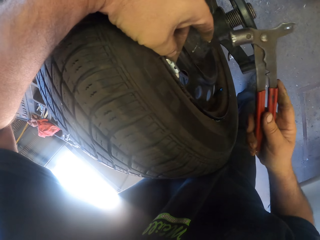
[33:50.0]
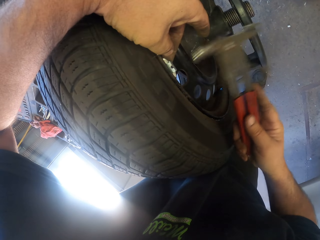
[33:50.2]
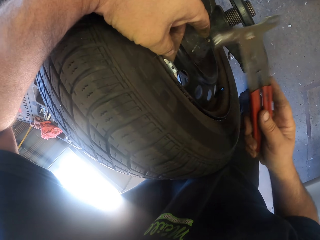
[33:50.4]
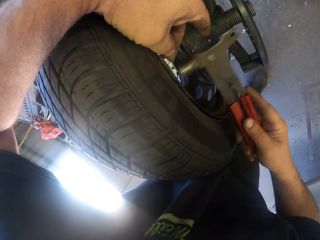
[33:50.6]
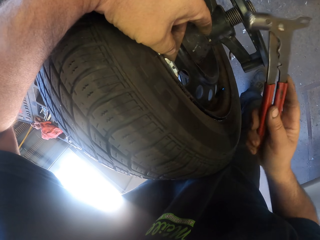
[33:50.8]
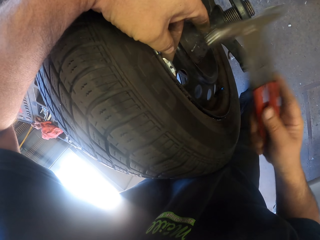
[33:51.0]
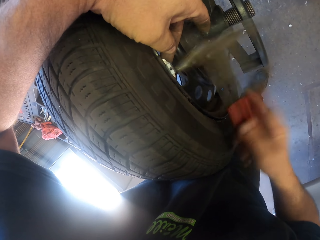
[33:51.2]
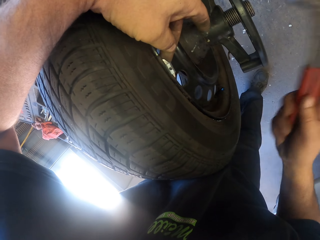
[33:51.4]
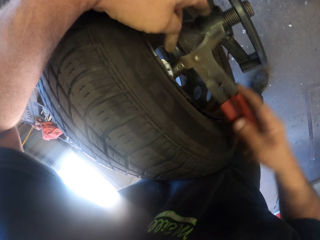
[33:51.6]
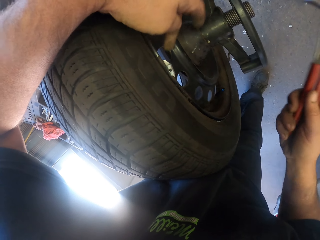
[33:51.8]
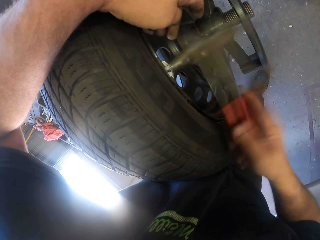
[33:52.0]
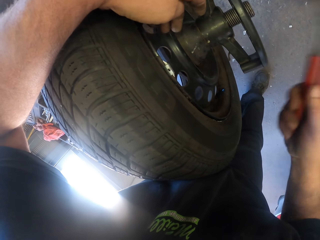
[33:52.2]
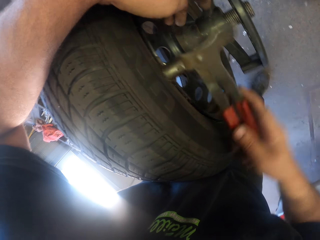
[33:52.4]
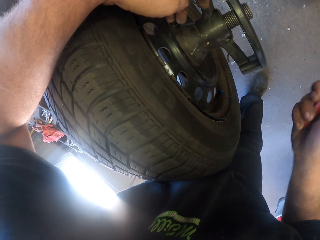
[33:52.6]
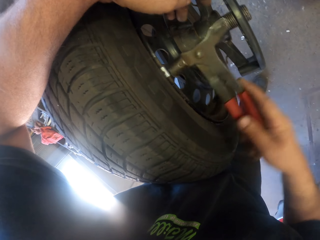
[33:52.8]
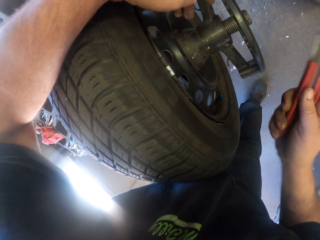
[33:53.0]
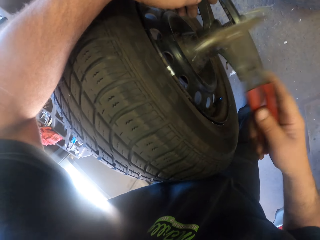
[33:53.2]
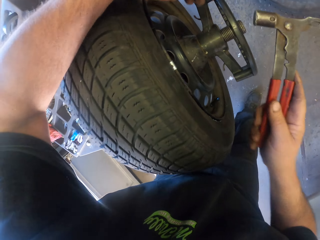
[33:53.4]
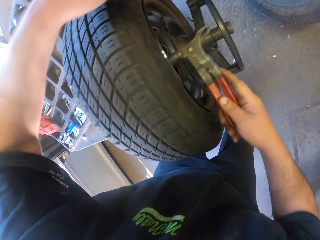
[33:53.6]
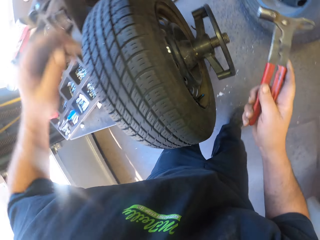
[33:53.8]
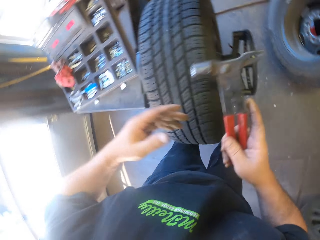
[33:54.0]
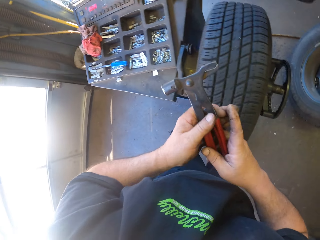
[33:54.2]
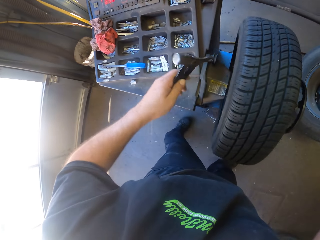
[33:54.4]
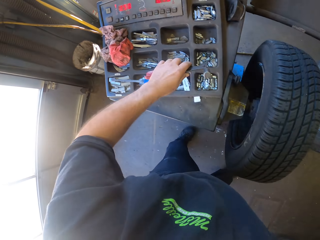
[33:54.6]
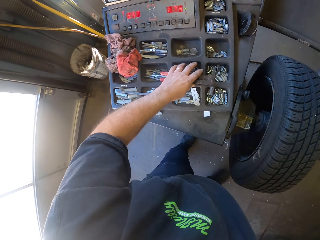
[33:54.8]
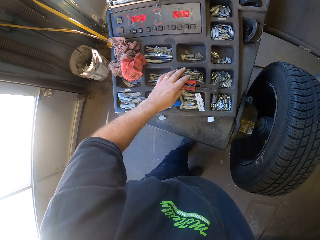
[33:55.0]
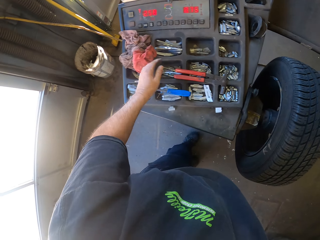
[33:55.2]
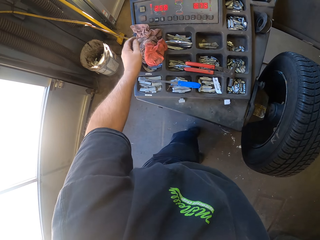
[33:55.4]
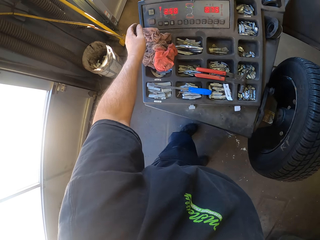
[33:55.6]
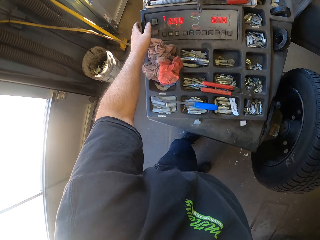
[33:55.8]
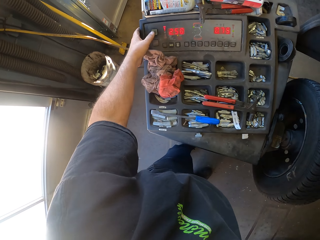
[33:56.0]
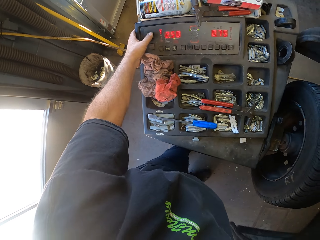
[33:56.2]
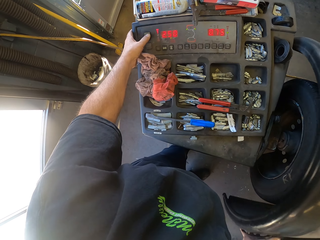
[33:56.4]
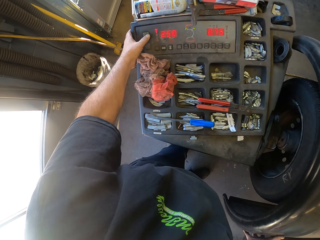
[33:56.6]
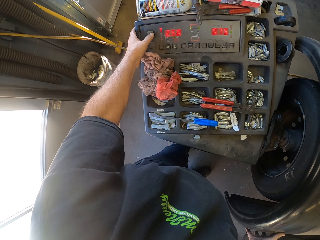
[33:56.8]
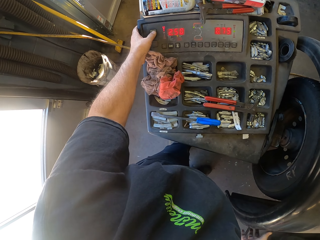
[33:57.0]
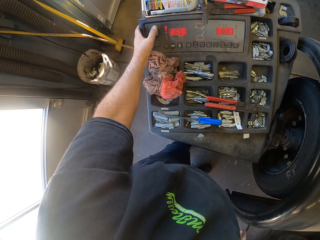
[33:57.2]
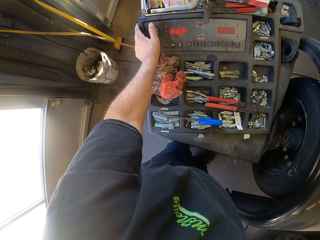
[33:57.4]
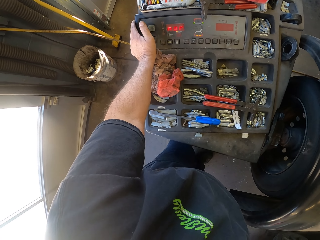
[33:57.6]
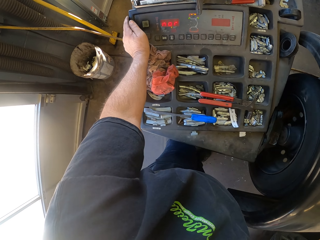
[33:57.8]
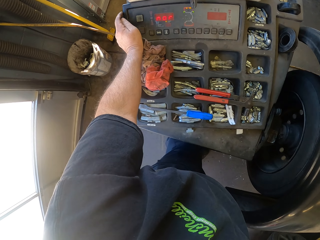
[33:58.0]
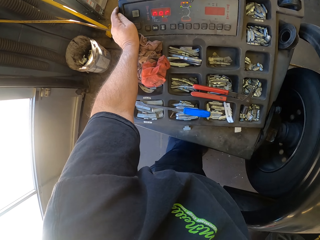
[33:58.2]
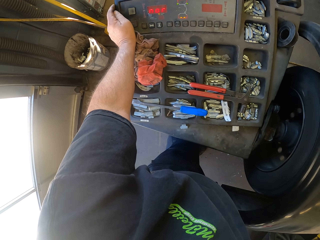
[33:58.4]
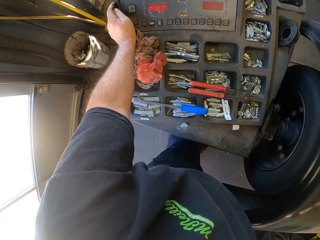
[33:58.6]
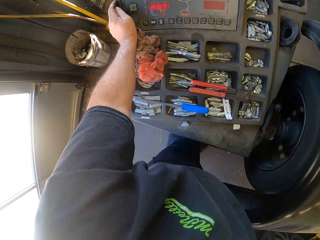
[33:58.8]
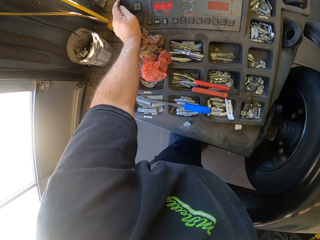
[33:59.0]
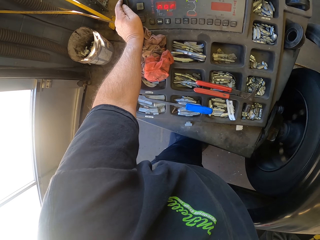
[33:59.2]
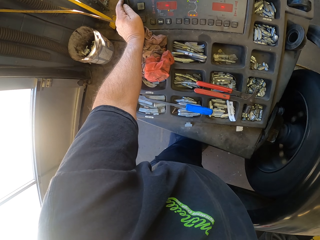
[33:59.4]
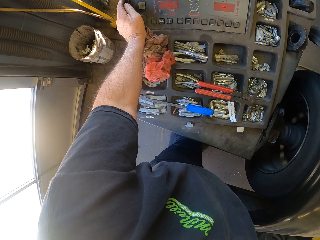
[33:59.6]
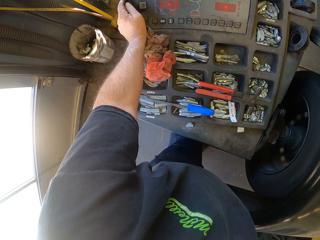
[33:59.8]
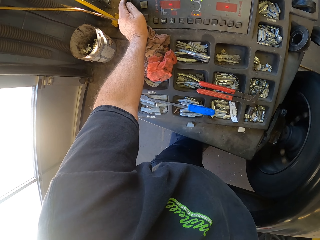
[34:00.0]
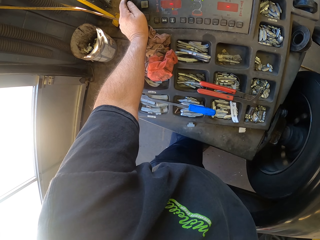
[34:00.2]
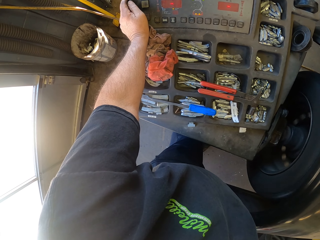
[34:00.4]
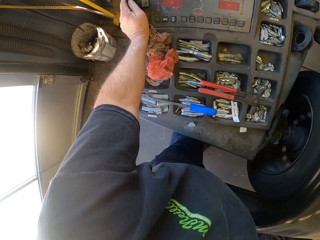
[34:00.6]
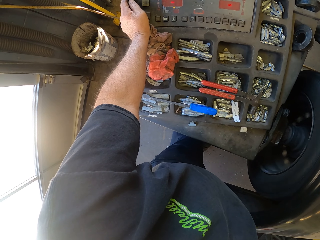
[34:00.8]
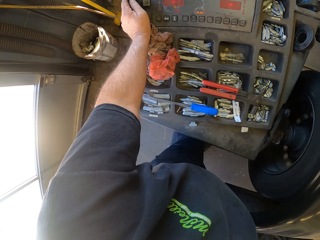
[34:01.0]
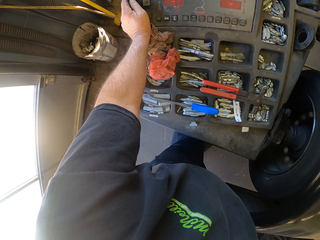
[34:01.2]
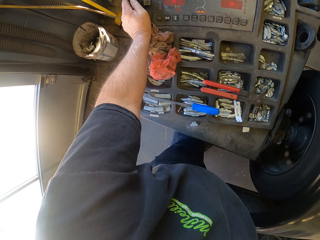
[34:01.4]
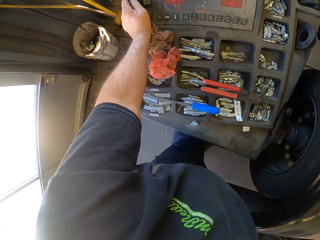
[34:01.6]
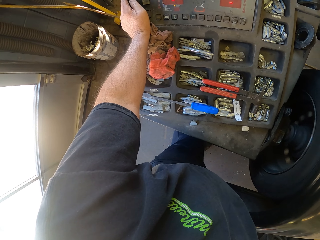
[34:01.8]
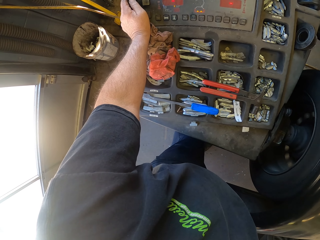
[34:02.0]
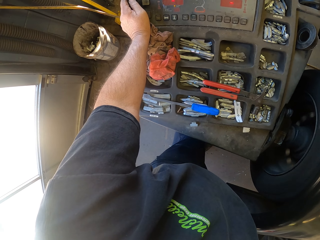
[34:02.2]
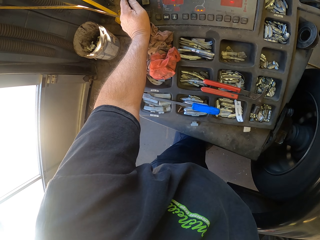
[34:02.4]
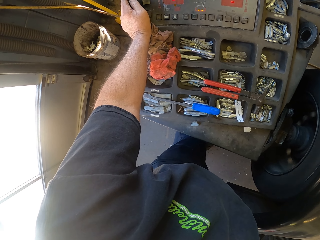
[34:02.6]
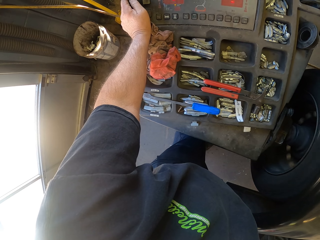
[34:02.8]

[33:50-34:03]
The camera wearer hits the tire balancer using a hammer. They put the hammer on the wheel balancing machine. They dial on the wheel balancing machine. They look around.

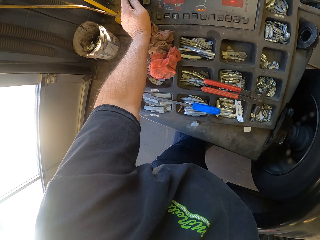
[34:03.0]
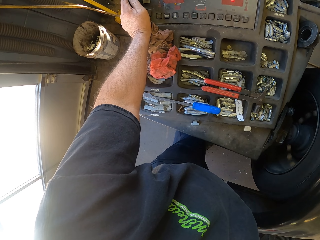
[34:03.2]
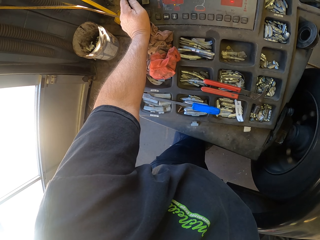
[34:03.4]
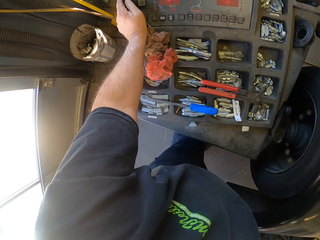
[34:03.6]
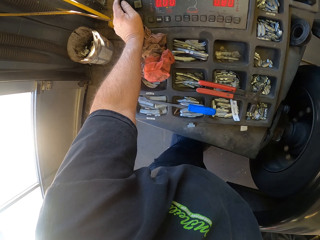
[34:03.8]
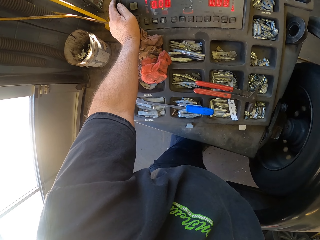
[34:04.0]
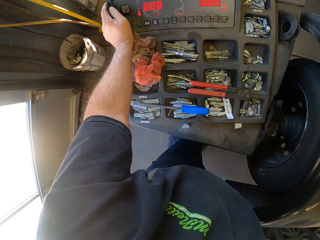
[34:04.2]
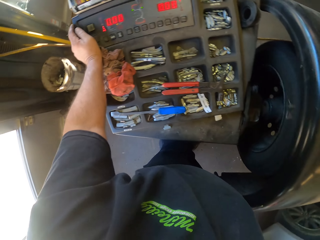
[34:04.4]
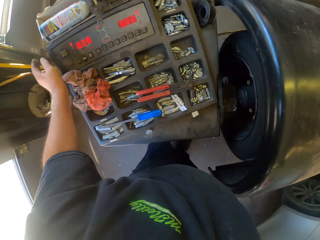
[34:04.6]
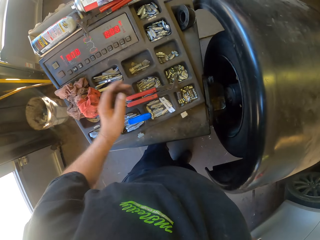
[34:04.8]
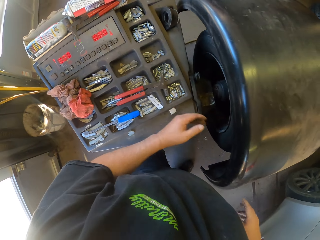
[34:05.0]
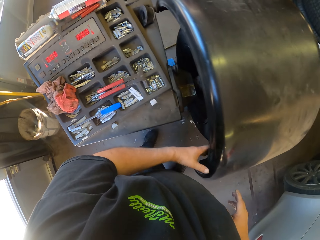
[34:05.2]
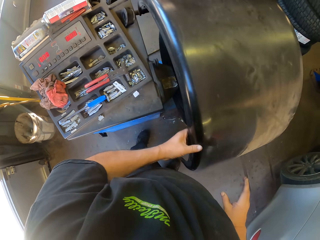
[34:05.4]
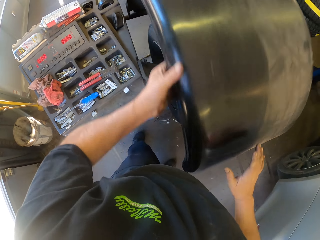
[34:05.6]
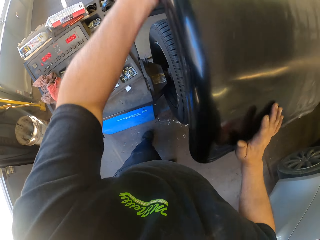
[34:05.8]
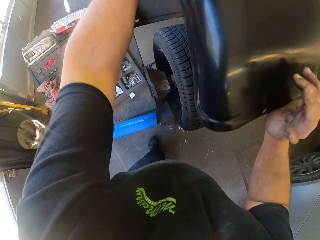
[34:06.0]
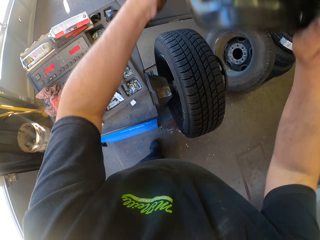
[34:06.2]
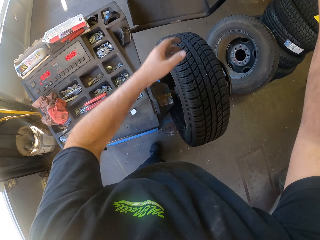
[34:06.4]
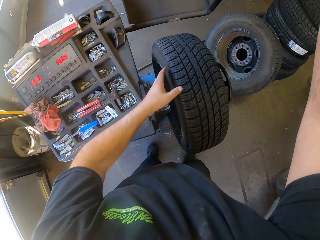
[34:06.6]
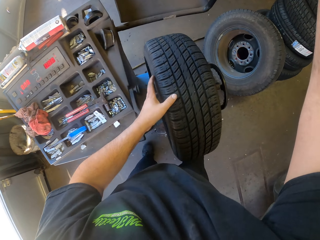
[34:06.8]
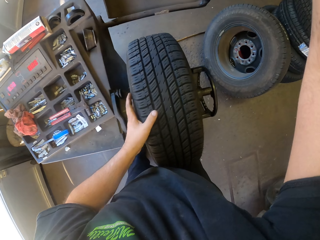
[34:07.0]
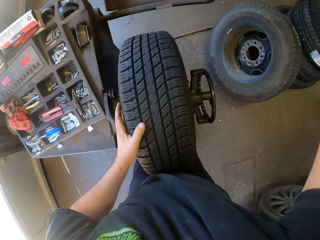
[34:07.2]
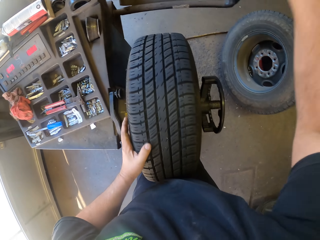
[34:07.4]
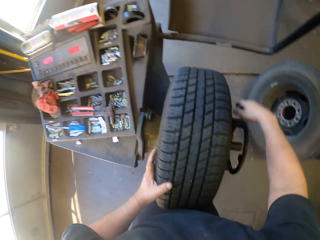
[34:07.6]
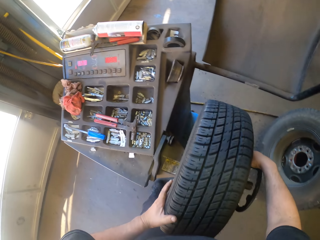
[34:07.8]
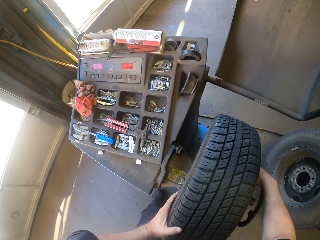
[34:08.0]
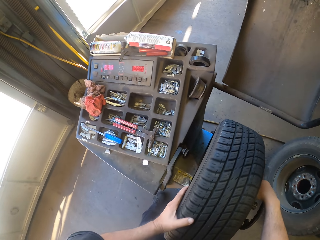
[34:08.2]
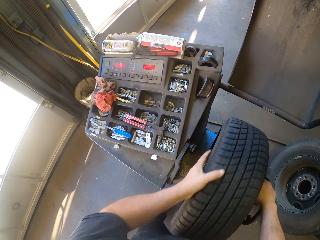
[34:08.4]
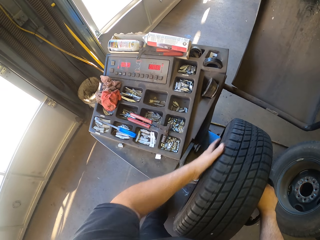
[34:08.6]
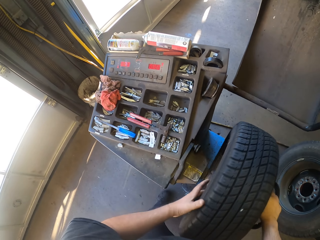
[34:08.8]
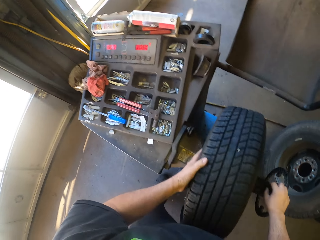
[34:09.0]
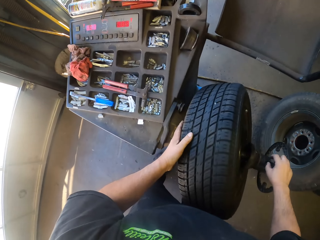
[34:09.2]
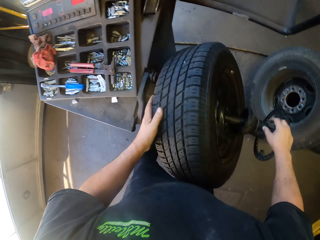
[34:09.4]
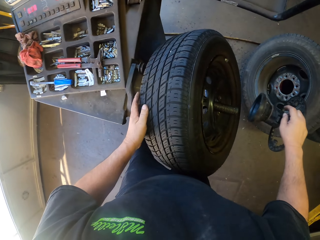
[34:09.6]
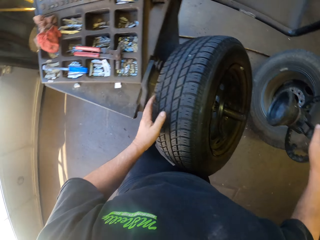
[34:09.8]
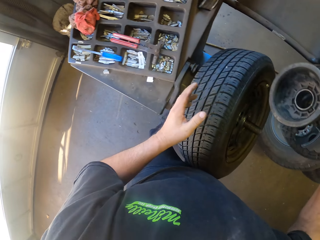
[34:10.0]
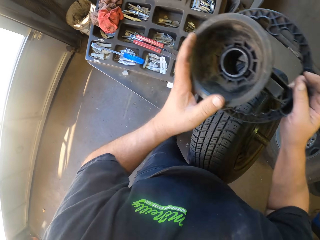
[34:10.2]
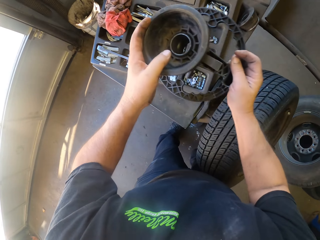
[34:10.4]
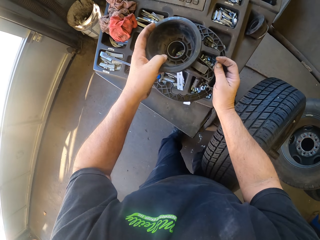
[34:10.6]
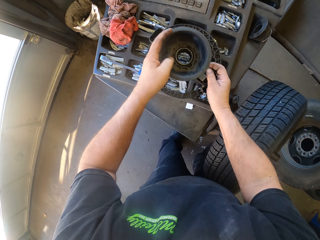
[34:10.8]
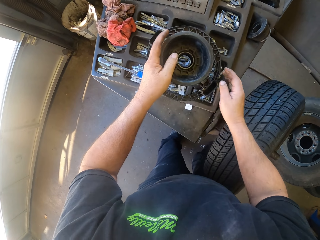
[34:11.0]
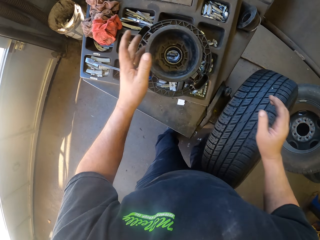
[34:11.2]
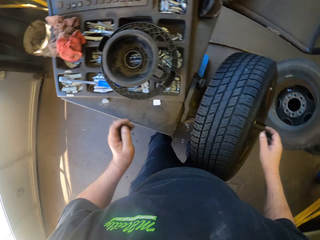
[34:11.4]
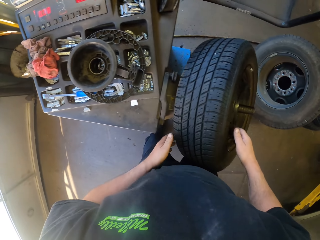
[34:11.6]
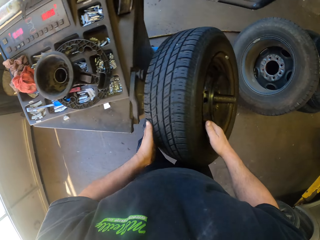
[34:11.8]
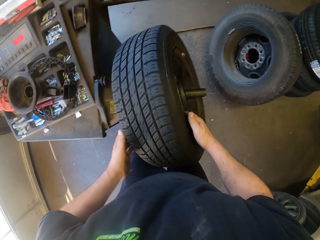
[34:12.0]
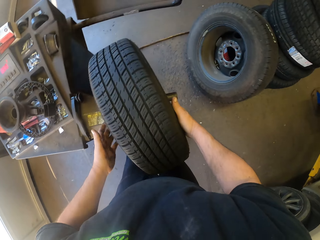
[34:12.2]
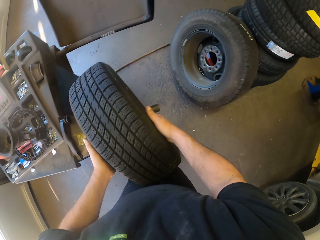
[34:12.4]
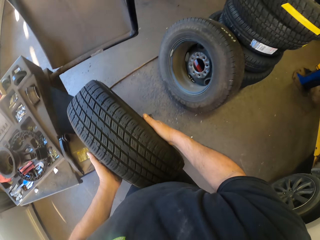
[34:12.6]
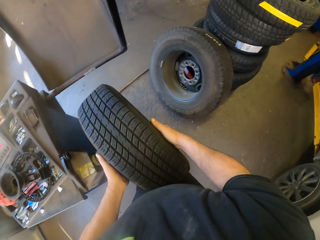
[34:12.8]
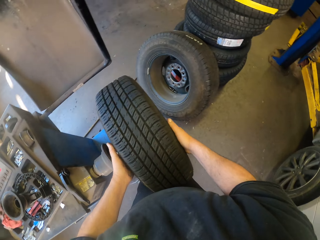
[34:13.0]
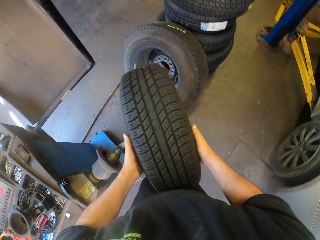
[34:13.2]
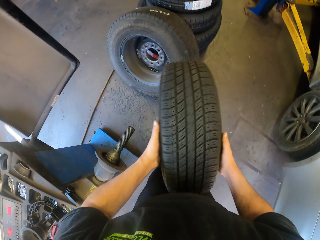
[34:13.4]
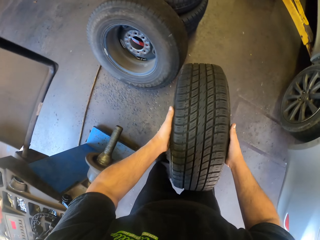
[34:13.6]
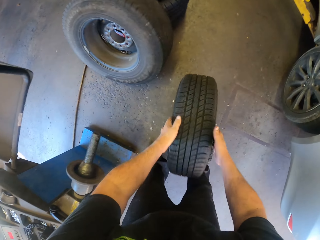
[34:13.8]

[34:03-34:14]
The camera wearer removes a cover plate on the wheel. They remove a driving wheel on the wheel. They put the driving wheel on the wheel balancing machine. They remove a wheel on the wheel balancing machine.
